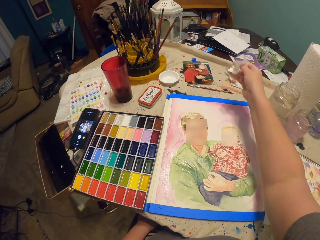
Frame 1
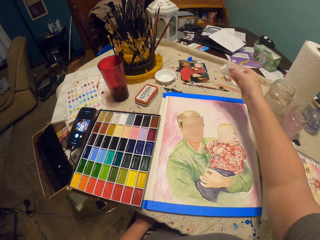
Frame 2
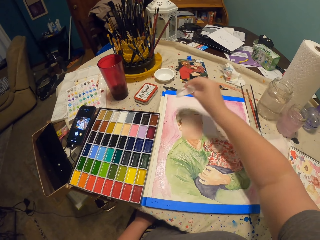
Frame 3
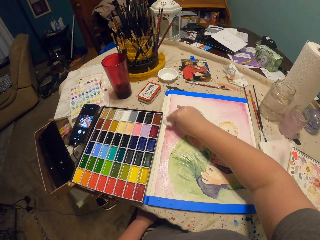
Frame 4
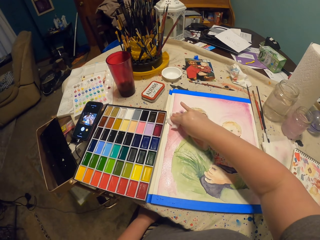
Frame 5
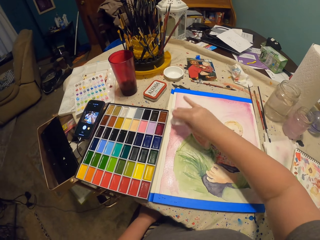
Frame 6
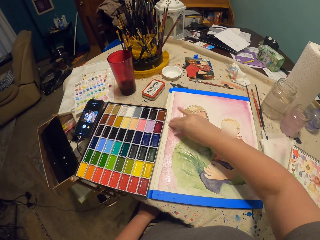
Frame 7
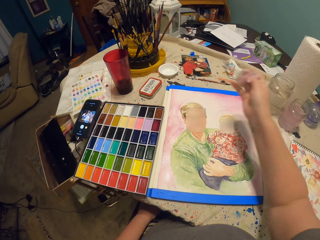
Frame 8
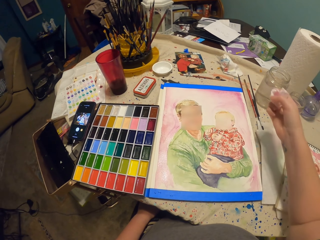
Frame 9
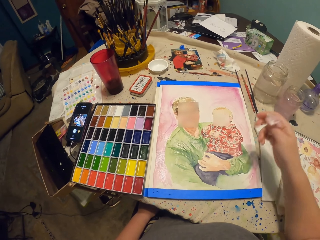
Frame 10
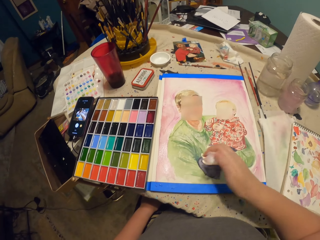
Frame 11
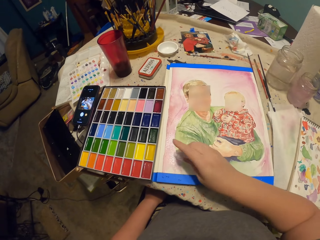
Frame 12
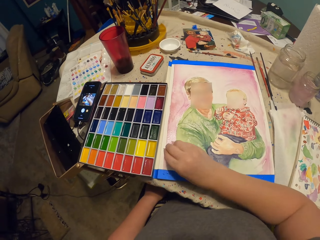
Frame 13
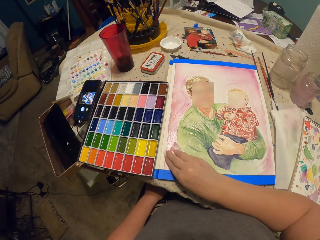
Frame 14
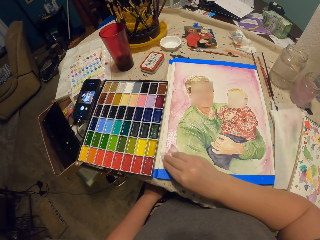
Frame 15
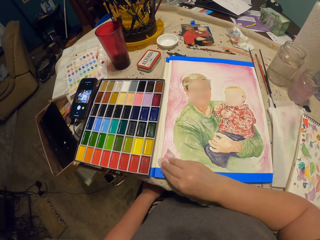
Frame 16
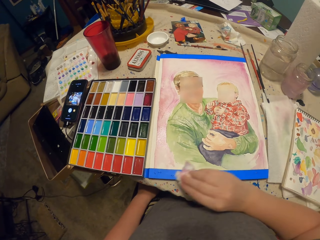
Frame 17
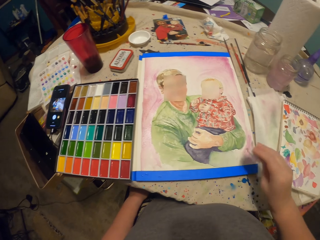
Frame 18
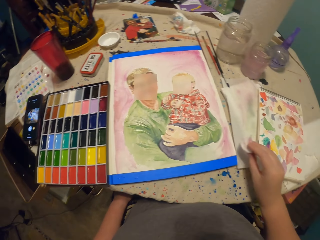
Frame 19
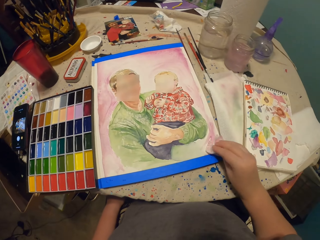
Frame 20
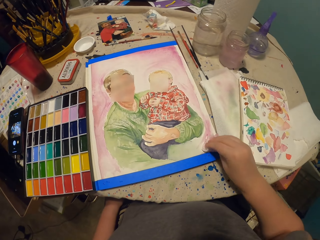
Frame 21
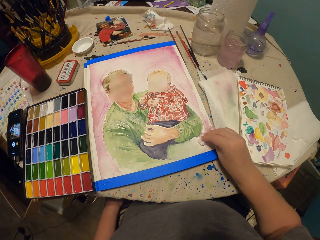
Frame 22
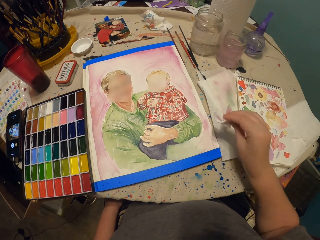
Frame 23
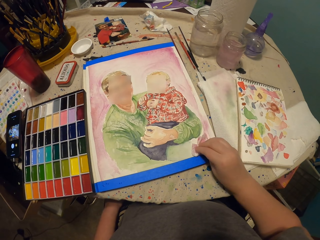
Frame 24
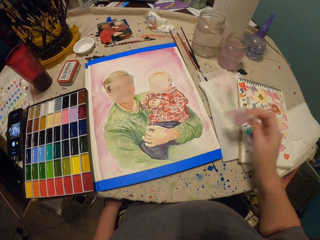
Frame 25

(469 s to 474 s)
The camera wearer dries the paint on the paper with the paper.

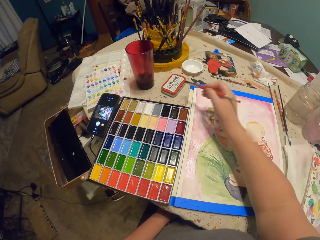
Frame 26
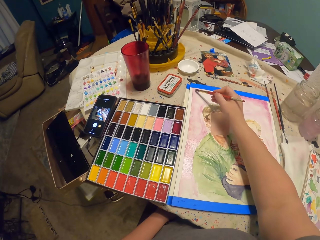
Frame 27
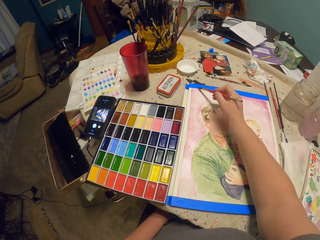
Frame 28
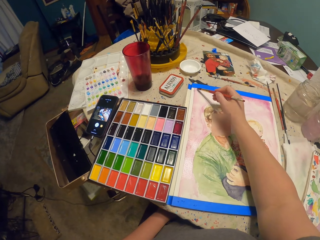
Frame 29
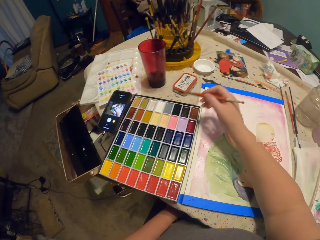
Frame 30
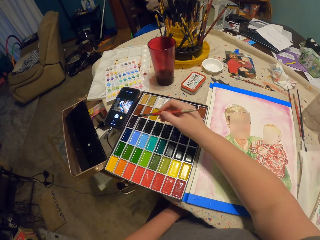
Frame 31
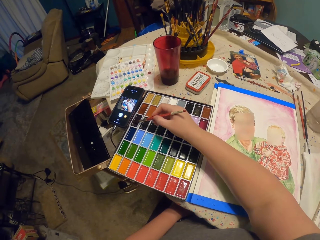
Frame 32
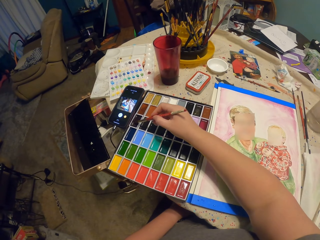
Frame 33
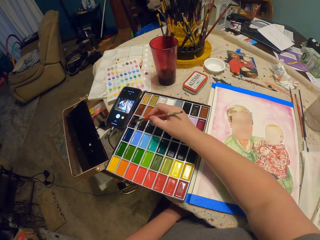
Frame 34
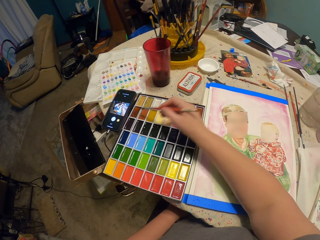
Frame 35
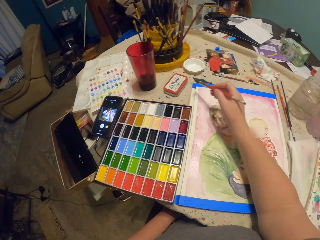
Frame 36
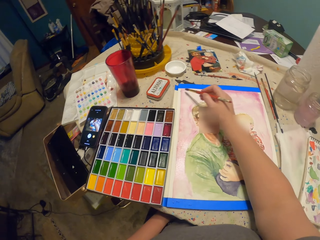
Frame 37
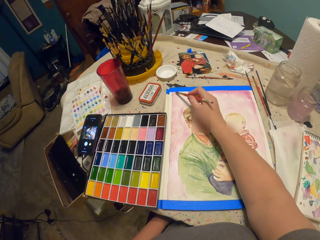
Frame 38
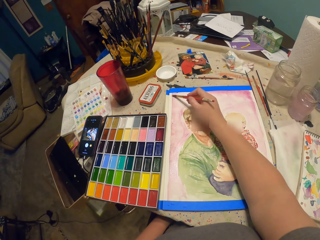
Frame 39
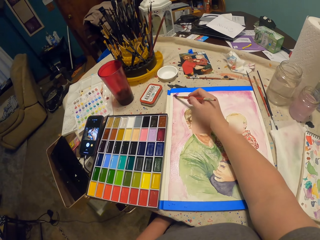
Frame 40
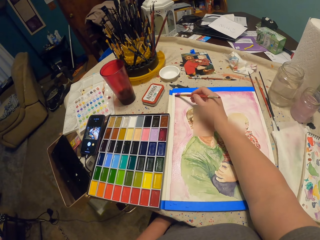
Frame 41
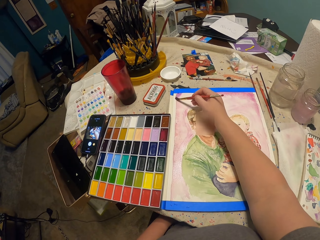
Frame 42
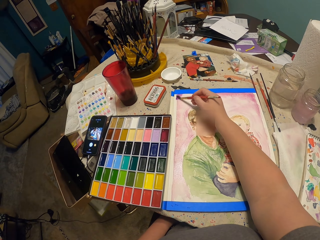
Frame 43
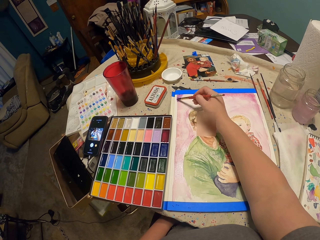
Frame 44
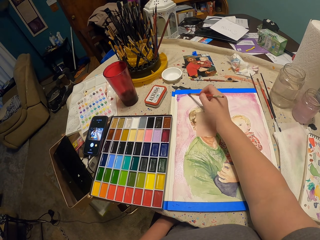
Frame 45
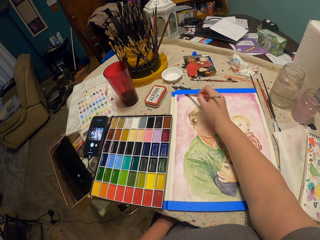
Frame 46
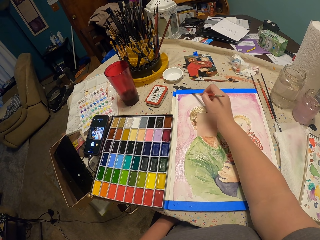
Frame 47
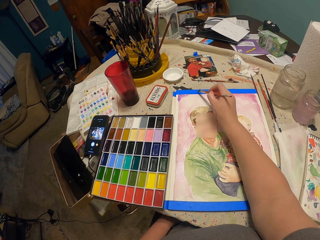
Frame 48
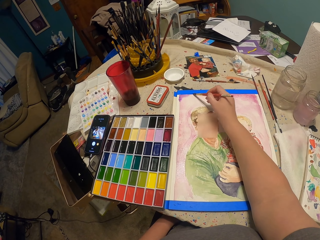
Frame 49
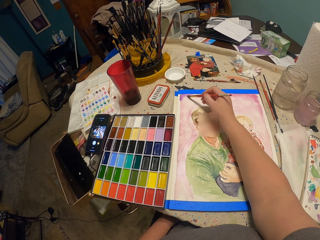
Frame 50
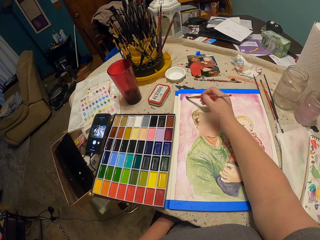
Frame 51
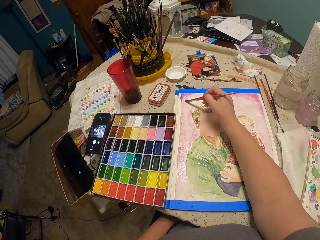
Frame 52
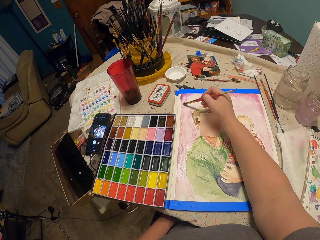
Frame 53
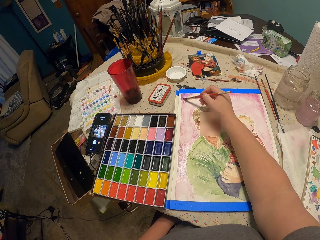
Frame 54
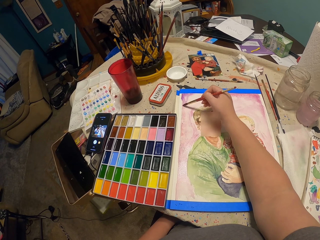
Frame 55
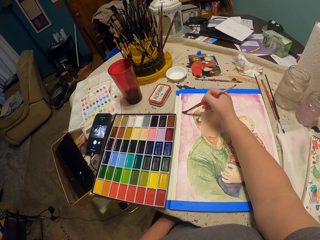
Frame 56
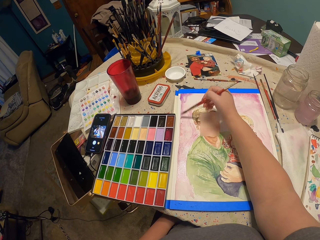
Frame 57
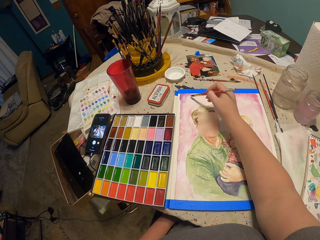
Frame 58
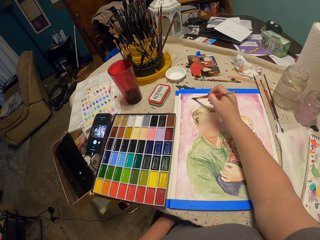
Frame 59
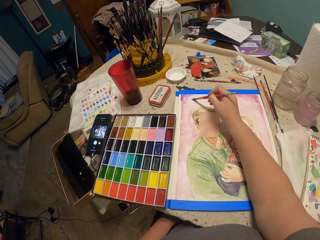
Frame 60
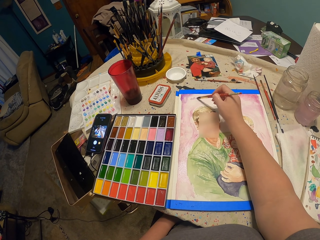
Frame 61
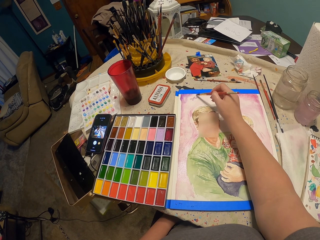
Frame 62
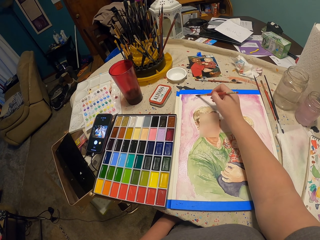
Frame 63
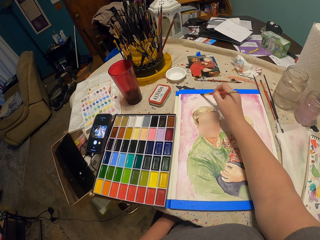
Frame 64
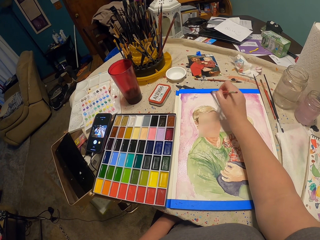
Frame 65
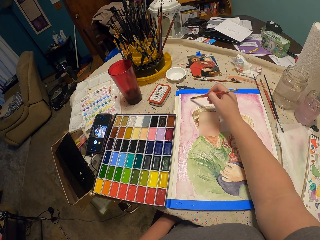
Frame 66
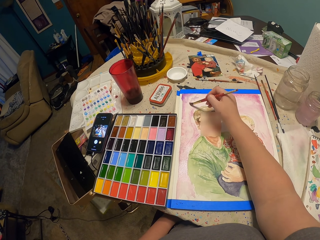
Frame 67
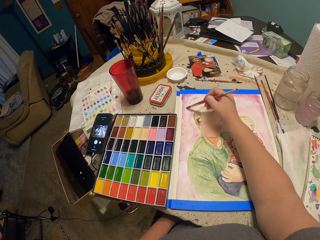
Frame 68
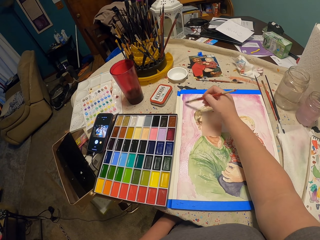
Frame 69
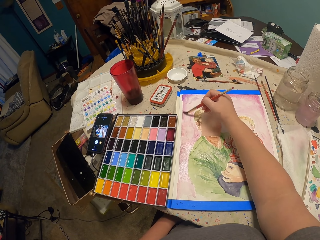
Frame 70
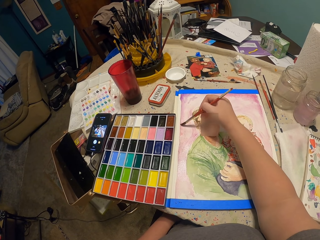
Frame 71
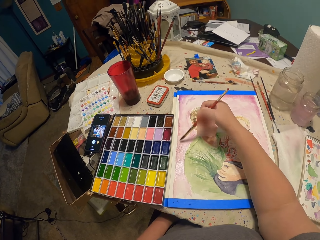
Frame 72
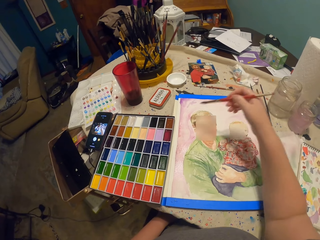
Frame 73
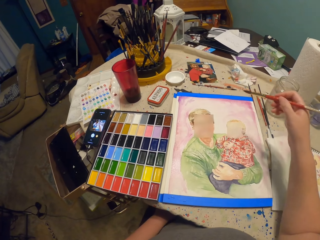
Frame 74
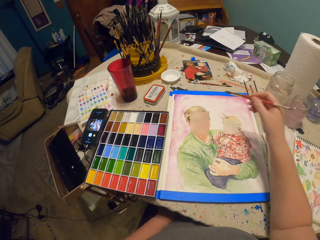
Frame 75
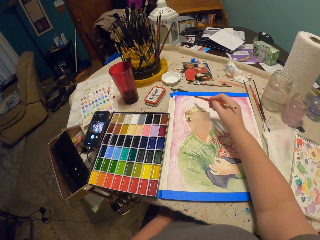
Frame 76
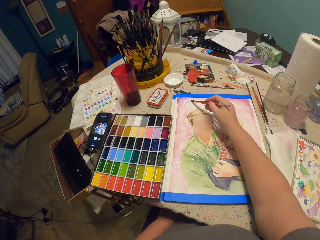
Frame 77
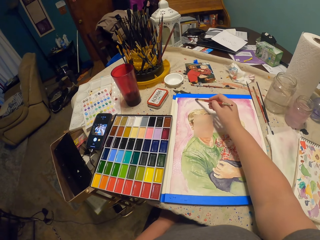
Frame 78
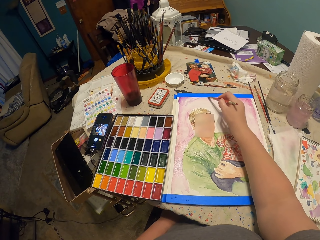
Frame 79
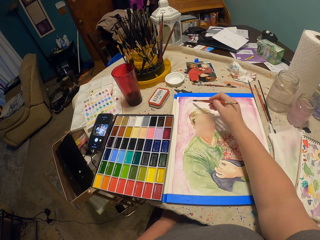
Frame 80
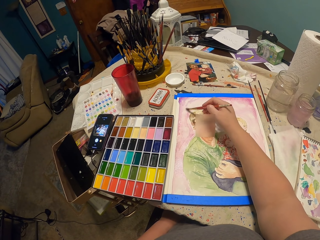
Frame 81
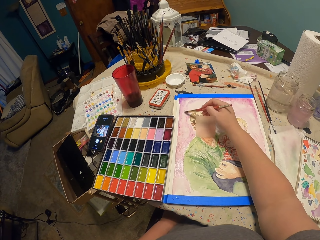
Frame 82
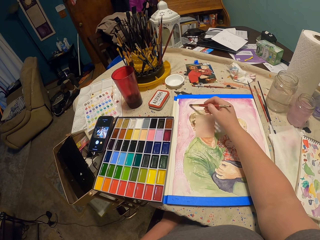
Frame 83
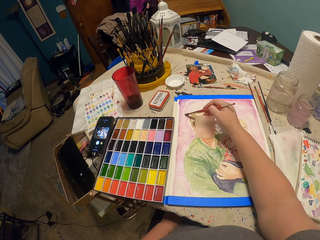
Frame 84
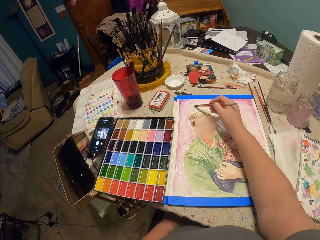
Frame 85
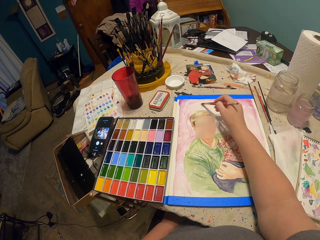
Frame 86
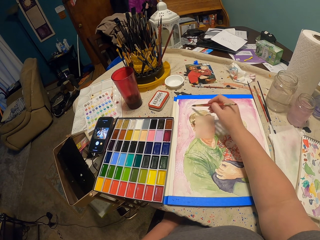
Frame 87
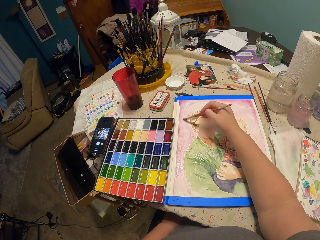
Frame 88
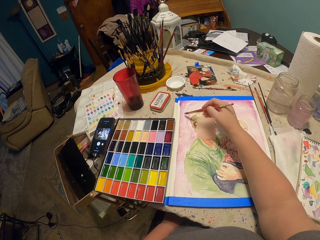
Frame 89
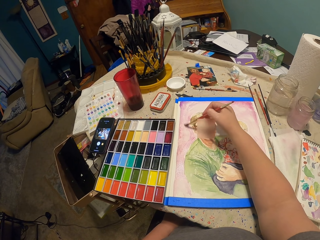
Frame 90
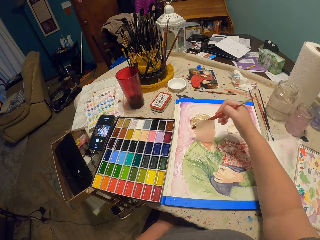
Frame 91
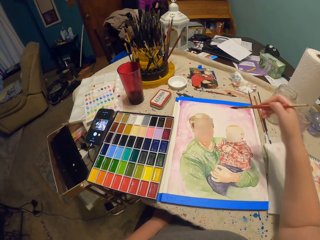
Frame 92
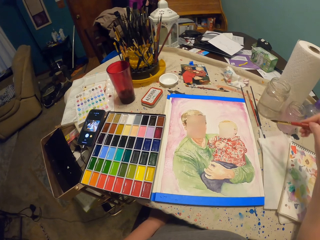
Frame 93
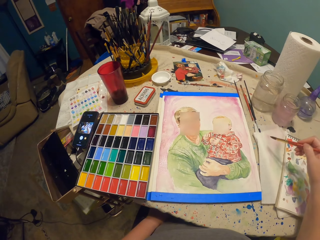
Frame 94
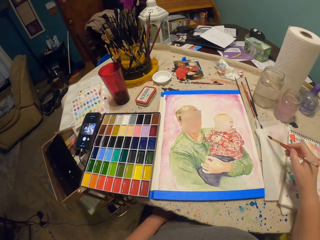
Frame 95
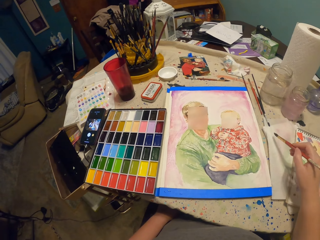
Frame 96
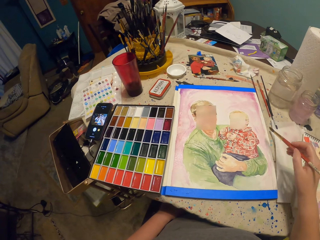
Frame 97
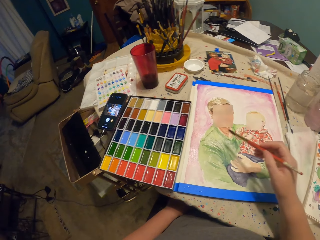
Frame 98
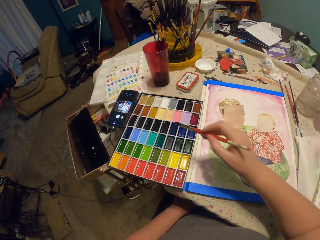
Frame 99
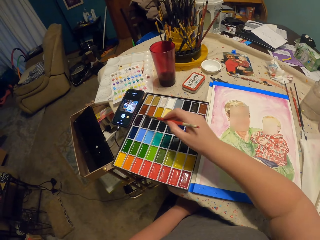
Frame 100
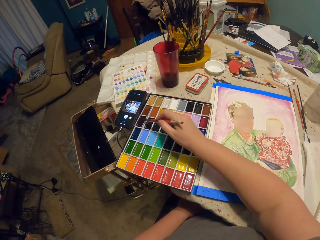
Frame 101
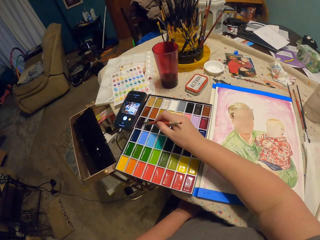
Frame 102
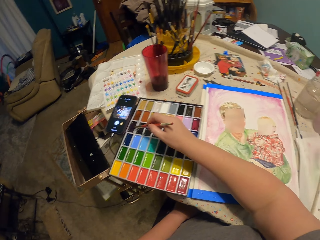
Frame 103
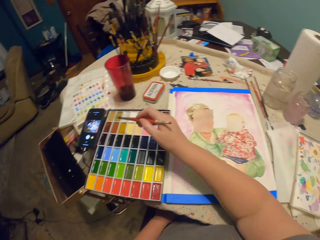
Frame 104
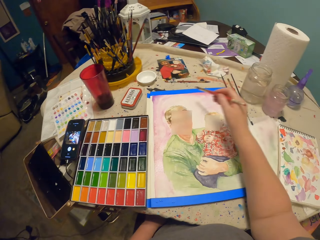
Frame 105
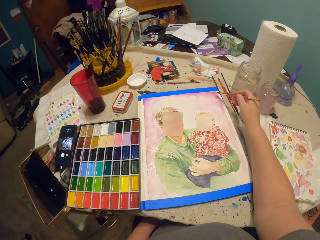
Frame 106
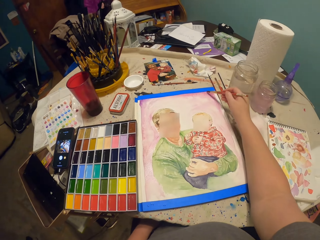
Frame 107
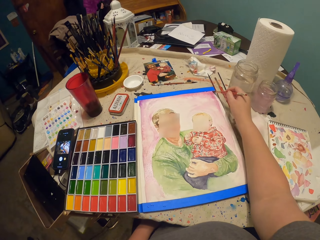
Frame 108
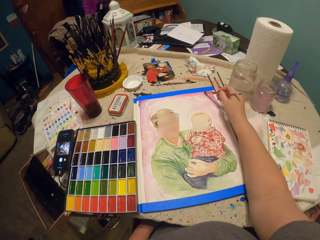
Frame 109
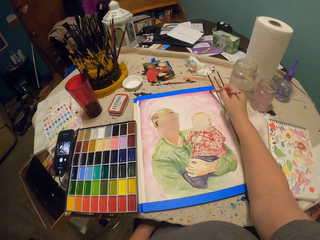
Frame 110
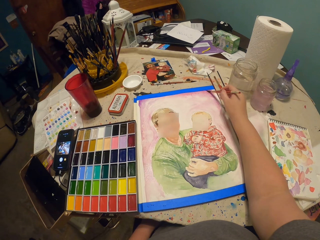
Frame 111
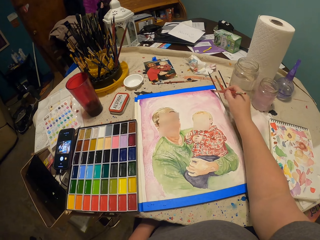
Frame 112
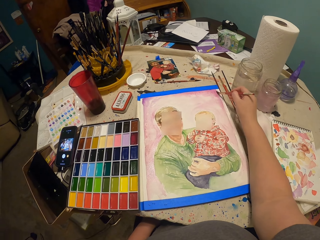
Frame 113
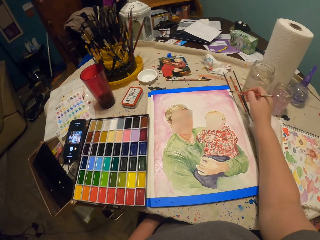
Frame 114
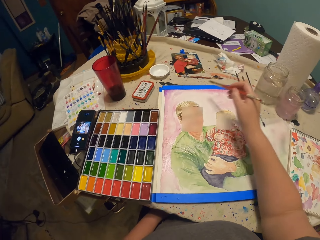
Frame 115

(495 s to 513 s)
The camera wearer paints on the paper with the paint brush. They take the paint in the palette with the paint brush. They put the brush on the paint. They paint on the paper with the paint brush. They look at the drawing. They put the brush on the paint. They take the paint in the palette with the paint brush. They paint on the paper with the paint brush.
